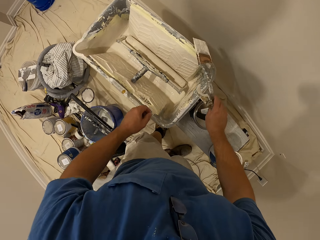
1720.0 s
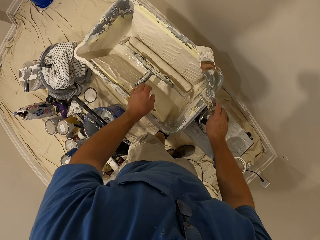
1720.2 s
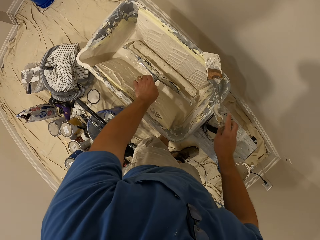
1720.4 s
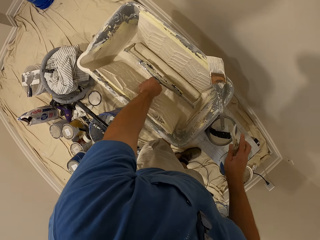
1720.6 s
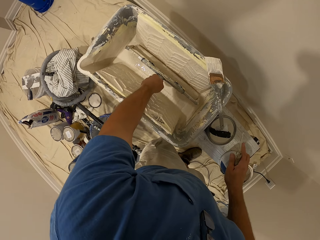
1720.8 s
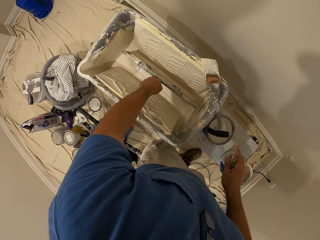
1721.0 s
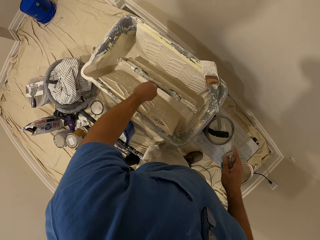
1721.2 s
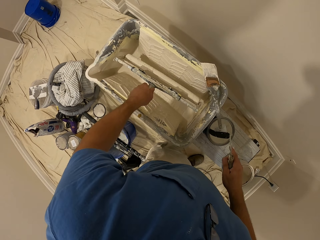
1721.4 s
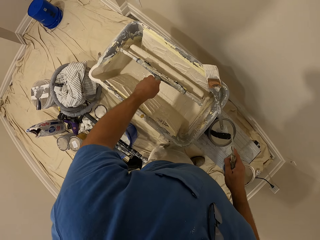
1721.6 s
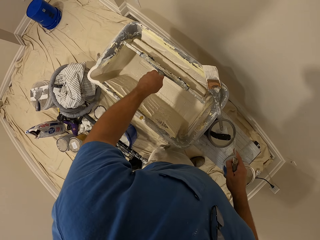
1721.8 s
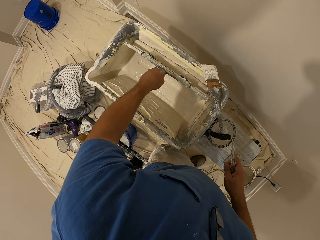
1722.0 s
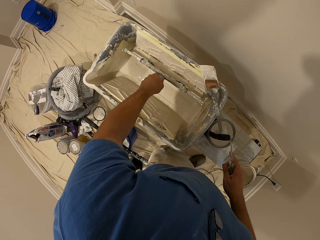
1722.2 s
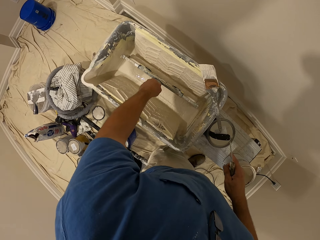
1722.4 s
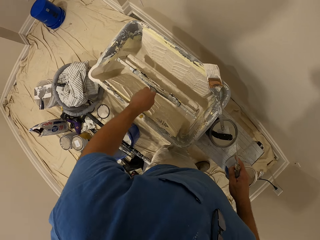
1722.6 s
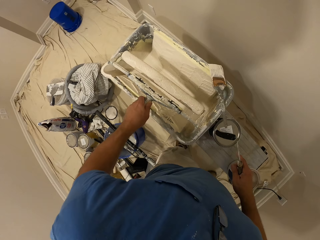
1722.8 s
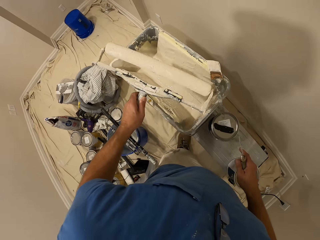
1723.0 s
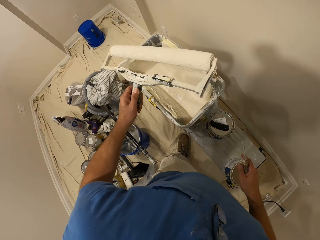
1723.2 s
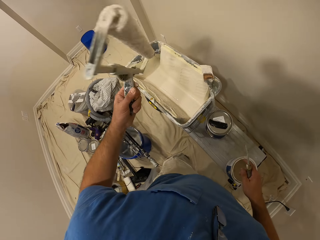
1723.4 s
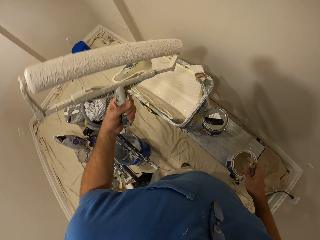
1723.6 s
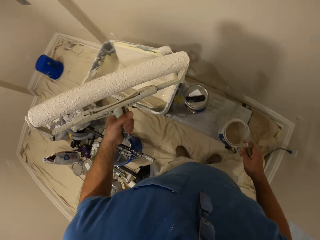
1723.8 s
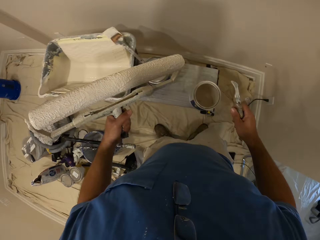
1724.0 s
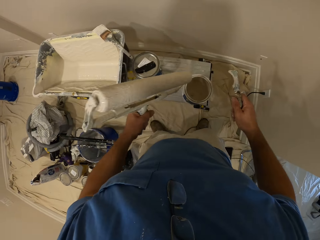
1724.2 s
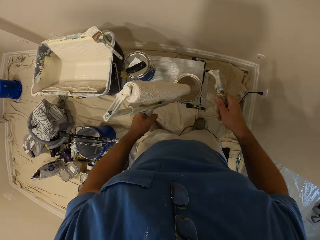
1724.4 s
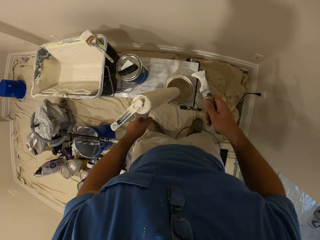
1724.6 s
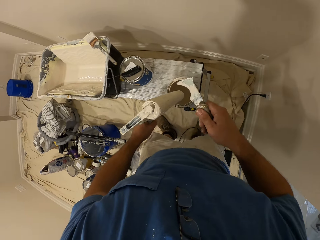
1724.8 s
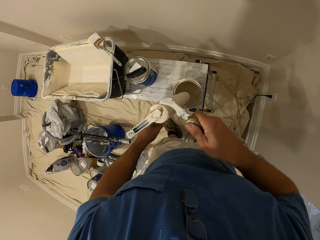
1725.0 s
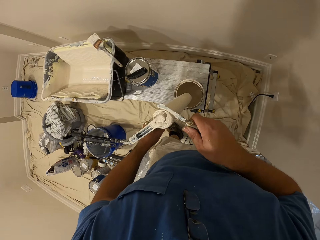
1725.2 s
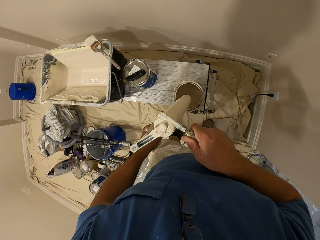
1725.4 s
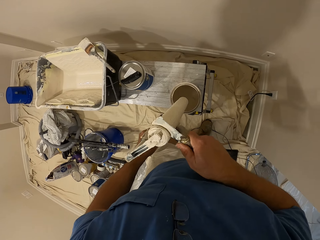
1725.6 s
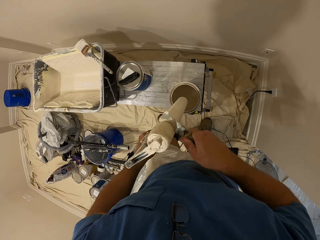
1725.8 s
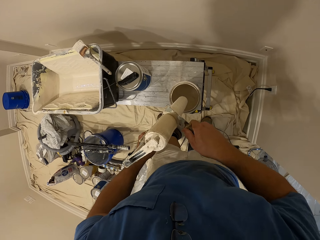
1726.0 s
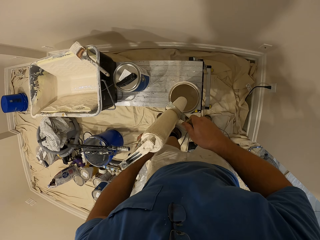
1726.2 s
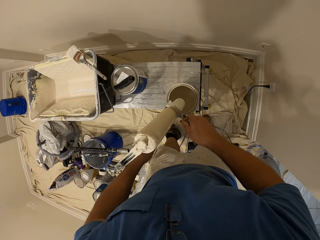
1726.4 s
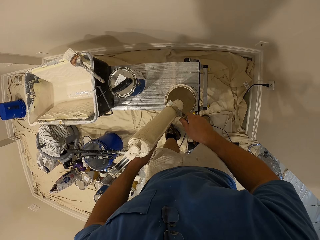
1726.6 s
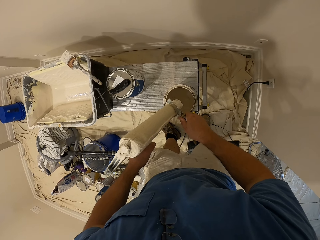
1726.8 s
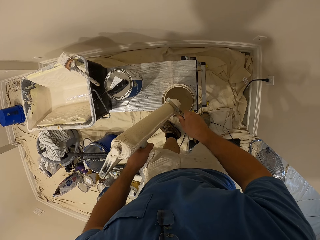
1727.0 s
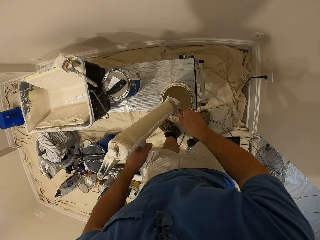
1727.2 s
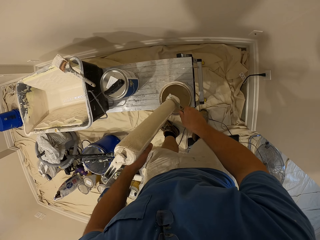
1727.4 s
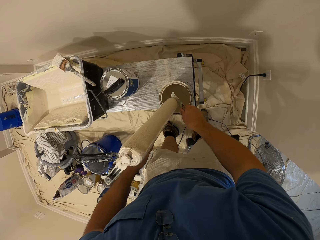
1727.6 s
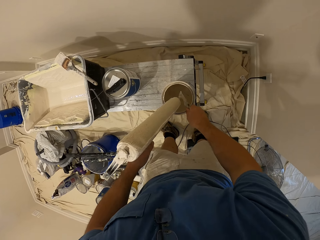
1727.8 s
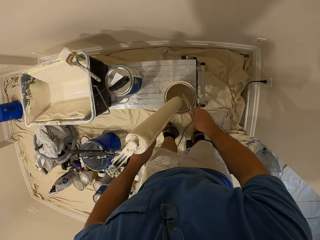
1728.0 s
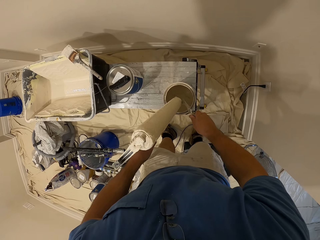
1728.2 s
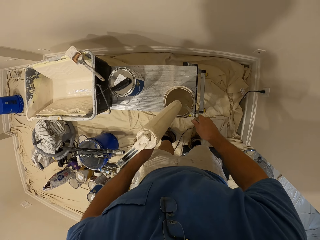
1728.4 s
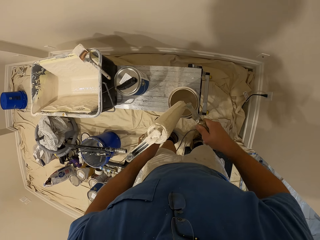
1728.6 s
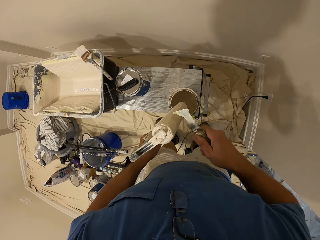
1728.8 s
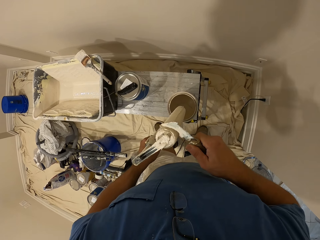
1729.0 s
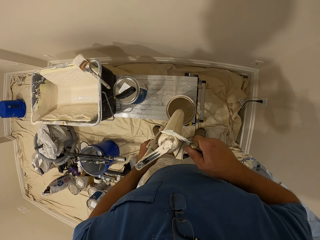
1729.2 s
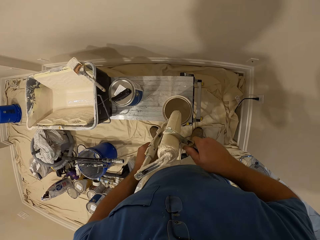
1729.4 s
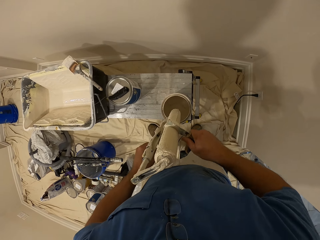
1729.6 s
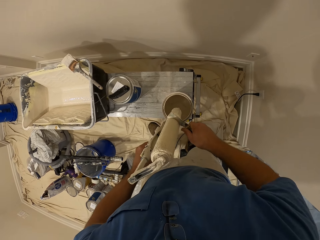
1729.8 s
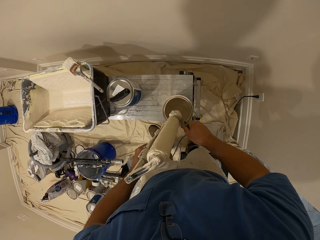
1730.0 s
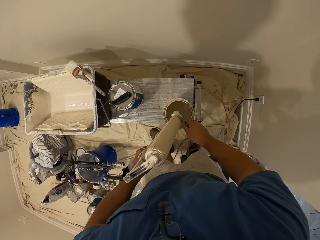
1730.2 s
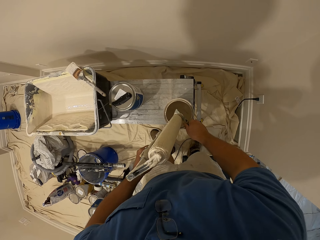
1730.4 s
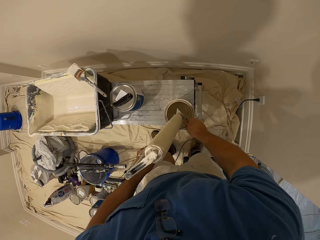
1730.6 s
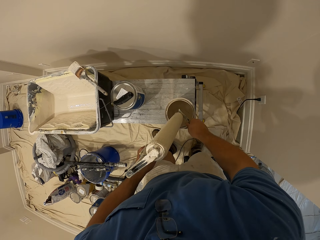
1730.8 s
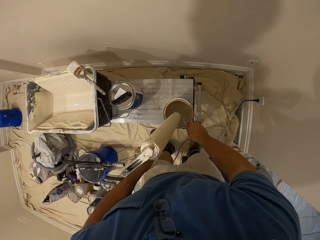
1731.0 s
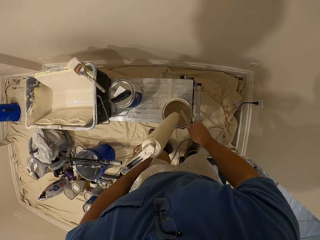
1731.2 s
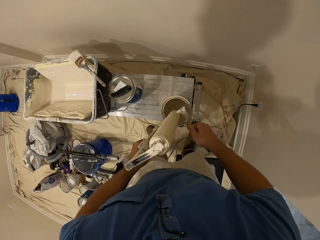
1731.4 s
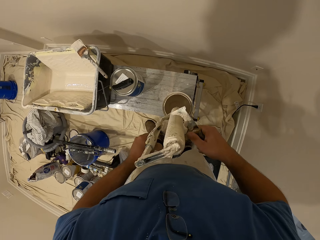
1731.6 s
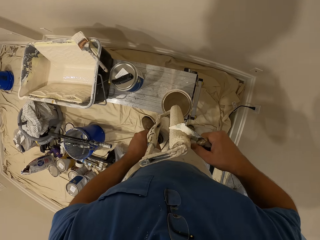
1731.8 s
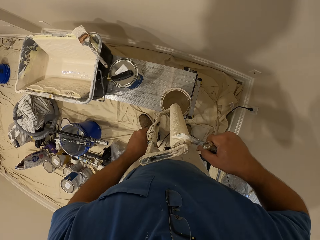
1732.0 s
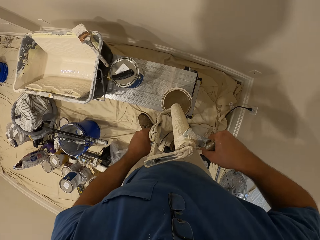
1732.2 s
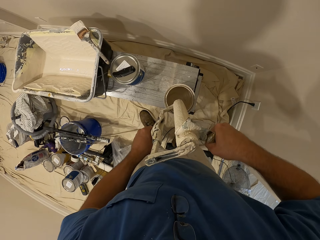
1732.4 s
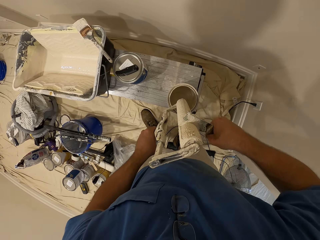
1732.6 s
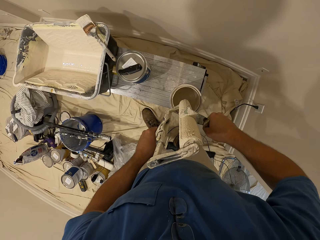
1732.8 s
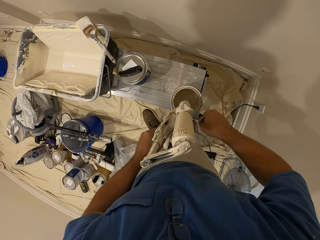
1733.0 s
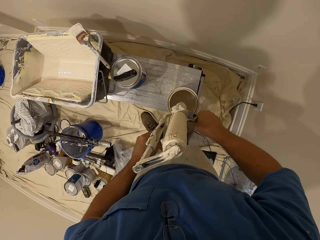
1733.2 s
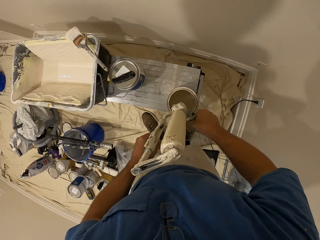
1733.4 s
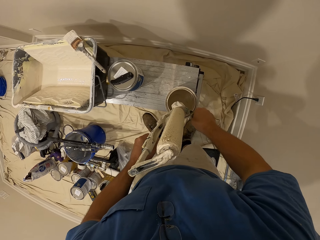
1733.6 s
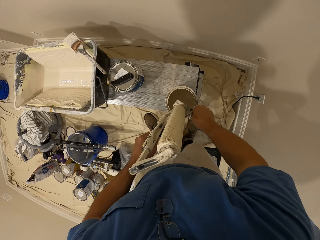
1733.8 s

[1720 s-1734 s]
The camera wearer picks the roller in the paint bucket with his left hand. He puts the brush on the paint bucket. He holds the roller with his left hand. He scrapes the paint on the roller into the paint container with the scraper. He rubs the scraper on the edge of the paint container. He scrapes the paint on the roller into the paint container with the scraper.

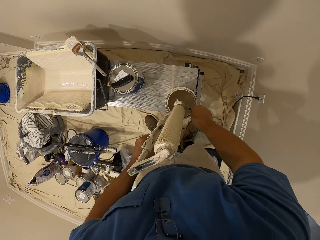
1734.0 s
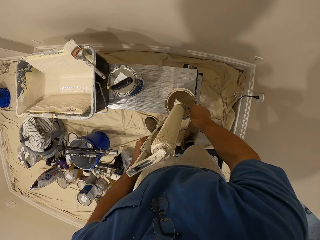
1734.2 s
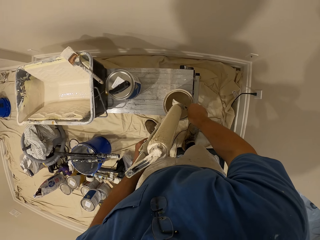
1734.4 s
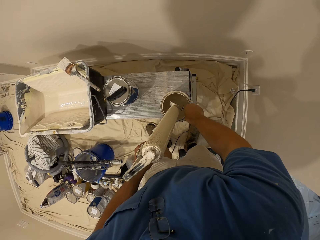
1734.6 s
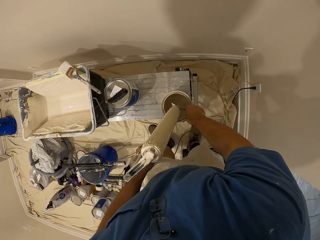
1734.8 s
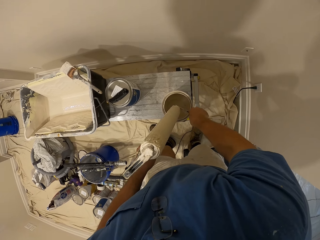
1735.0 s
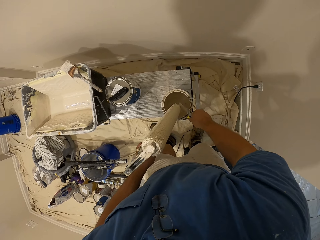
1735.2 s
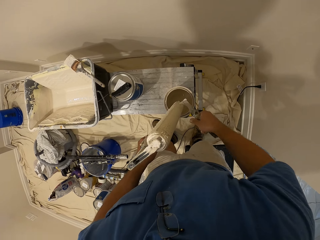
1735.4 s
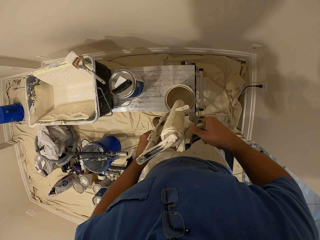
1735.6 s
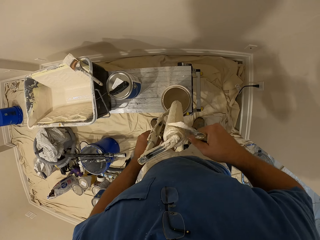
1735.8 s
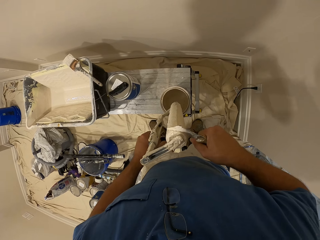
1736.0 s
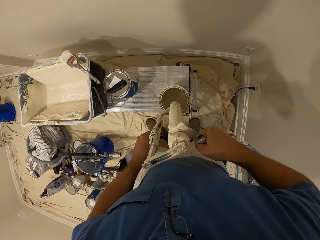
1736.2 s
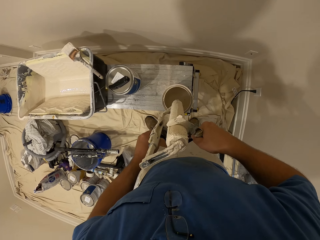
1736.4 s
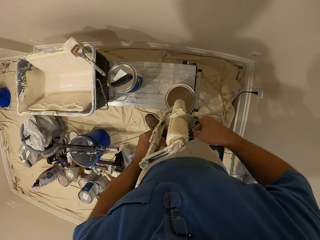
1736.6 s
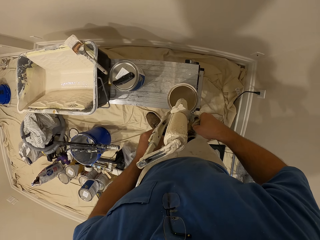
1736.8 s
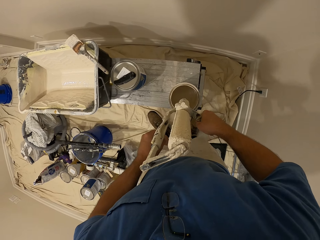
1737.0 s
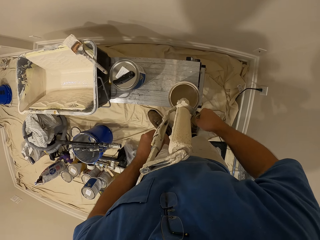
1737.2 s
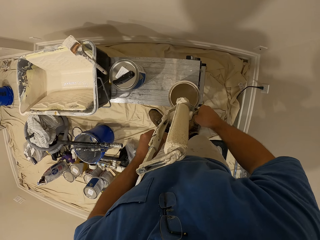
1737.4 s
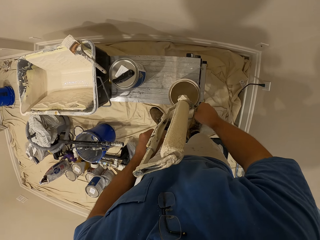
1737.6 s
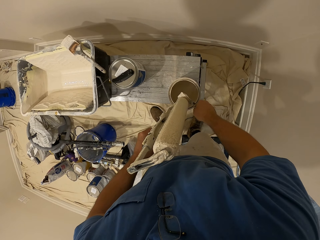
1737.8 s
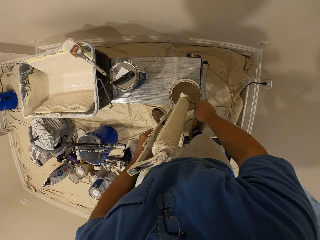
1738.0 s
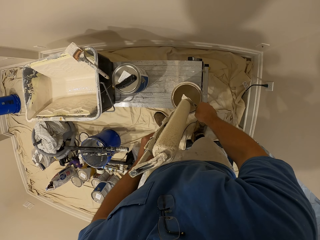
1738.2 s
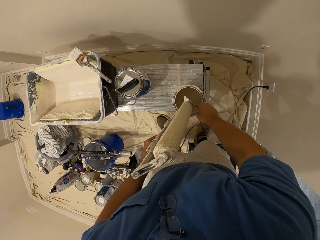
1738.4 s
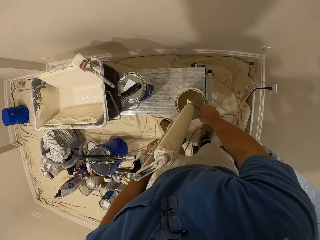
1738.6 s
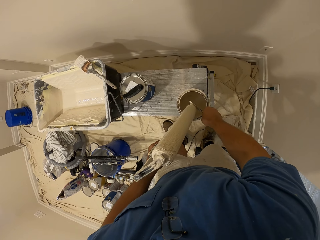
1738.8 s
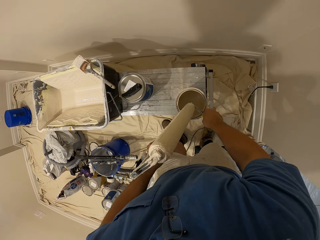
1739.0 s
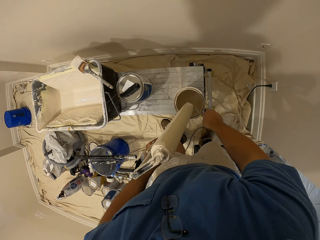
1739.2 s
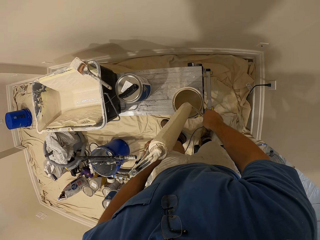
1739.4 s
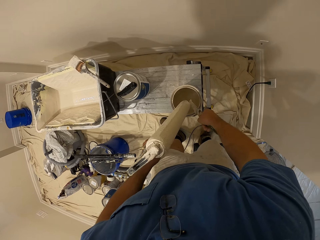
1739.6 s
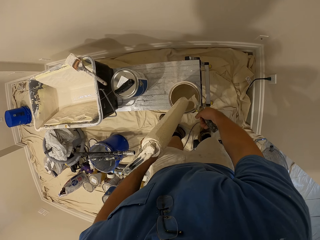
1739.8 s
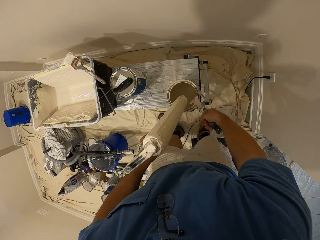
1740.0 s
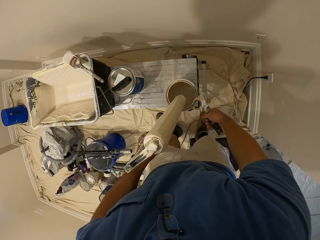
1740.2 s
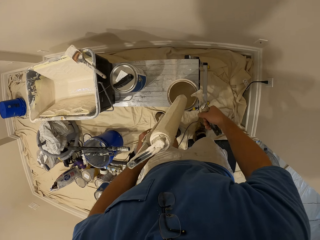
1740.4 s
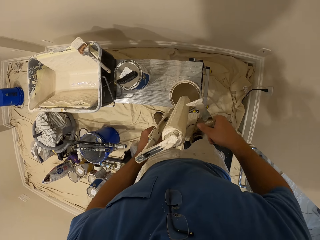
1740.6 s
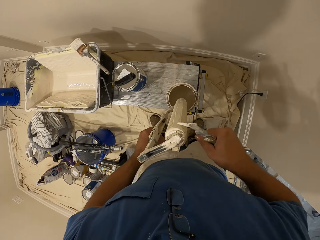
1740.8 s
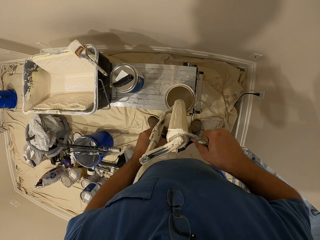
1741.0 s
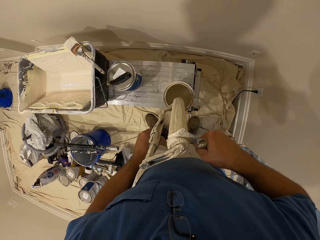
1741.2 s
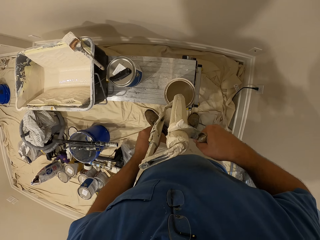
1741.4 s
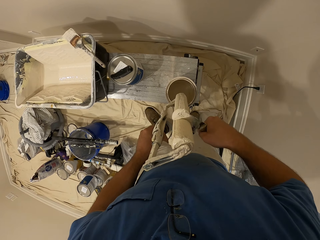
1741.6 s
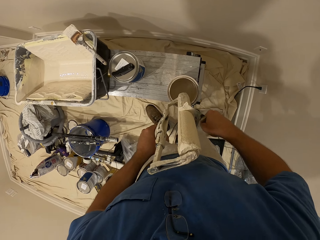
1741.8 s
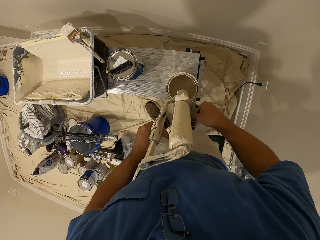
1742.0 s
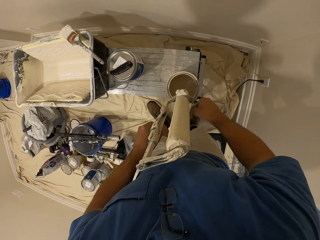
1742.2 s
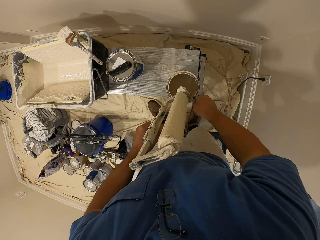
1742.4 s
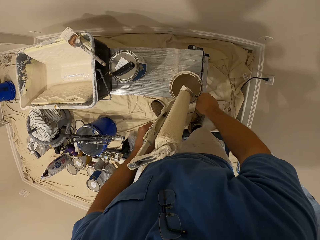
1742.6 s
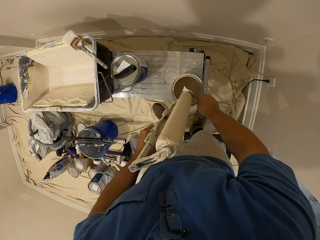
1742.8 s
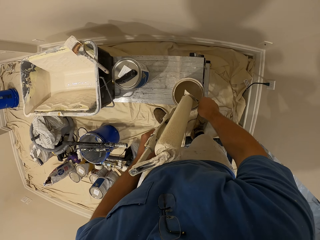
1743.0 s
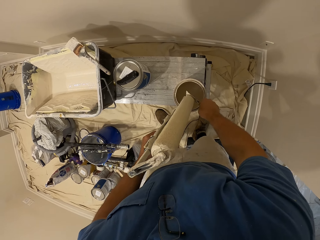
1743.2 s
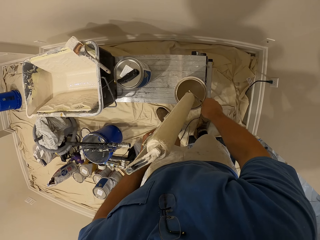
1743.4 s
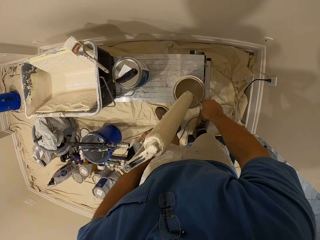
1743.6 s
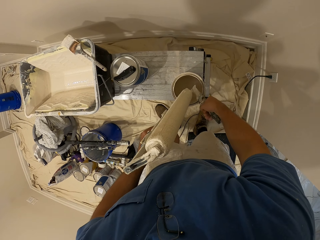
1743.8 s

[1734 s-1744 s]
The camera wearer rubs the scraper on the edge of the paint container. They scrape the paint on the roller into the paint container with the scraper.
